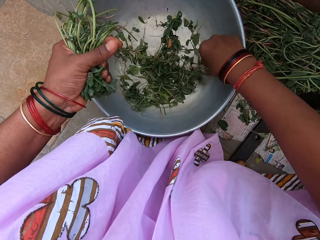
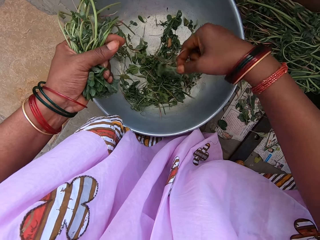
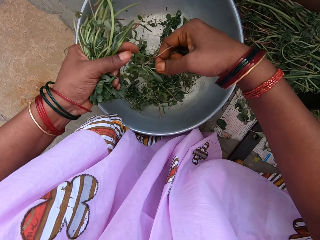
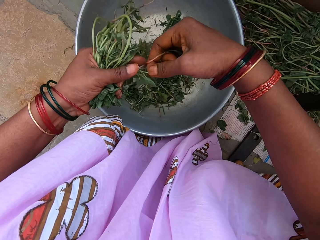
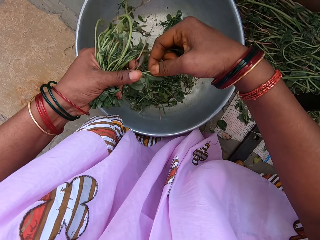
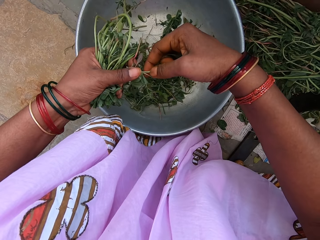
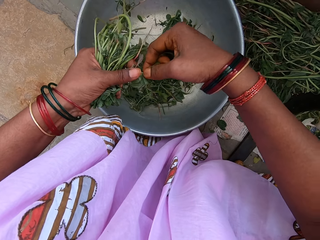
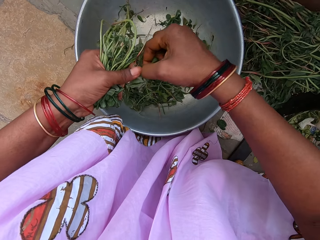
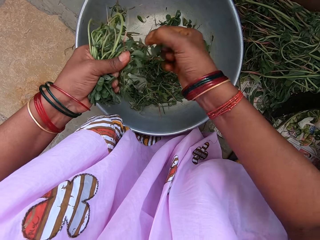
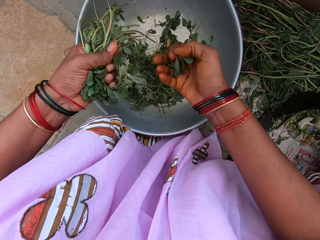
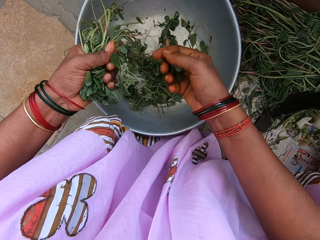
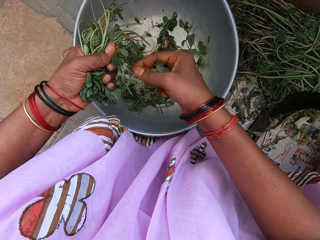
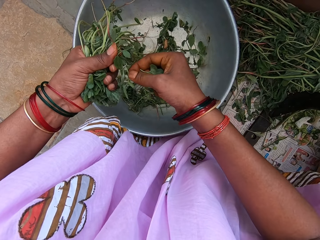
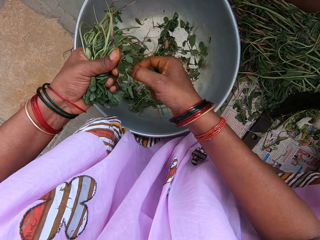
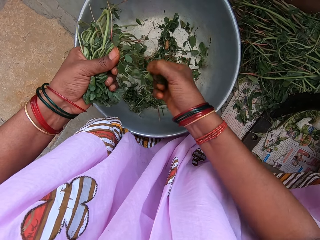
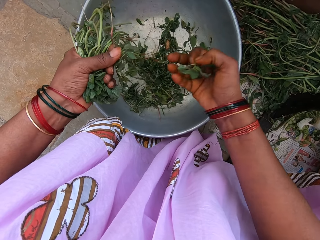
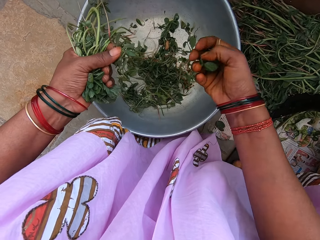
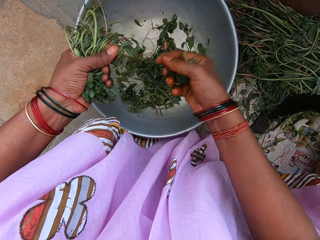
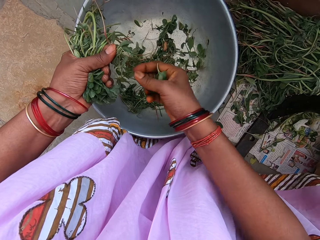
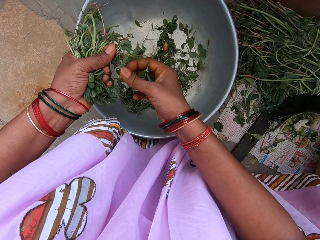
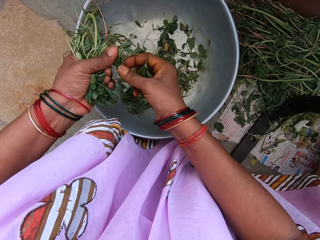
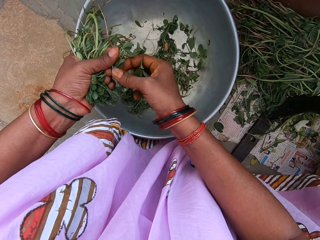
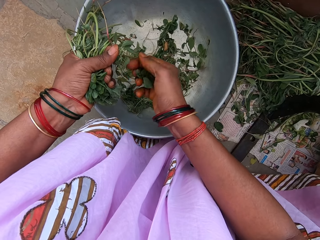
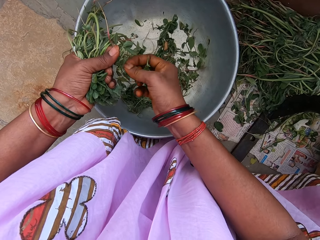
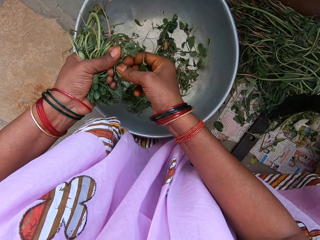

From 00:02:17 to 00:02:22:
The camera wearer takes the vegetable. They put the vegetable in the other hand.

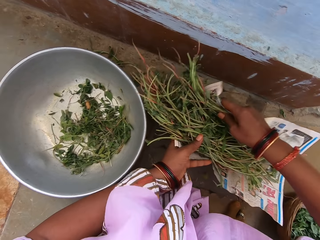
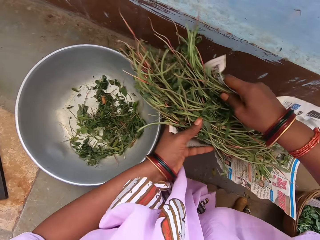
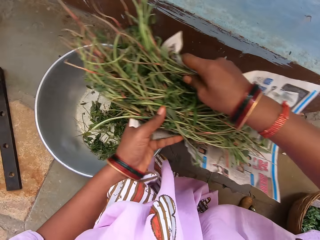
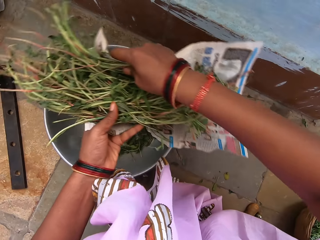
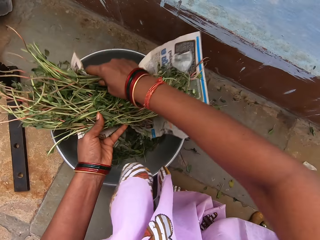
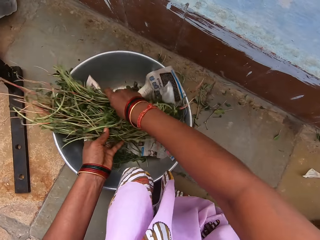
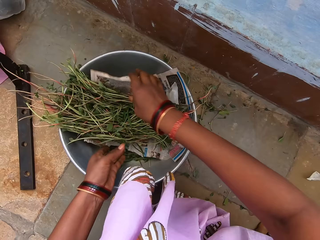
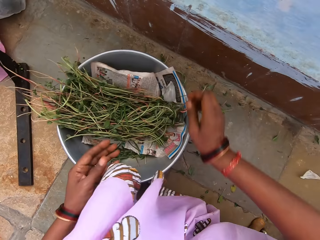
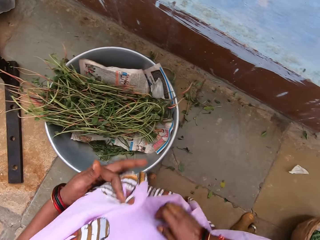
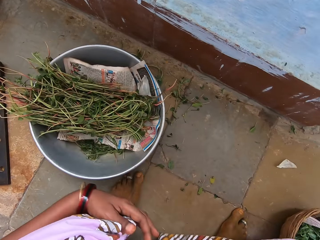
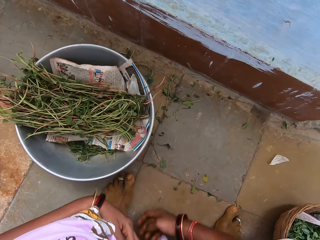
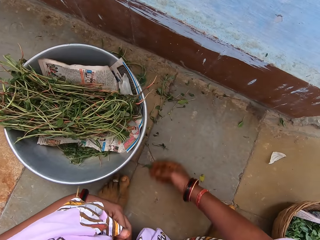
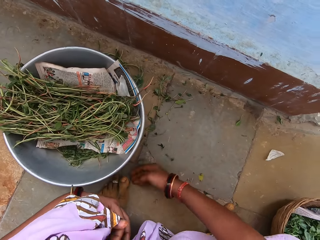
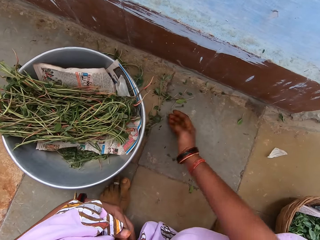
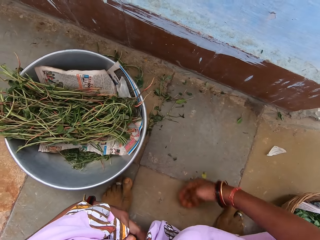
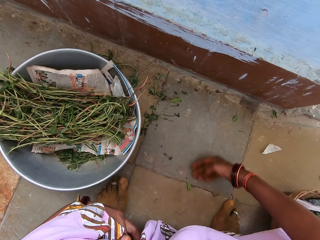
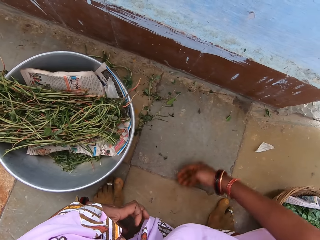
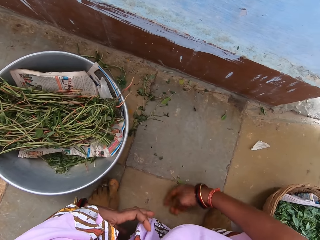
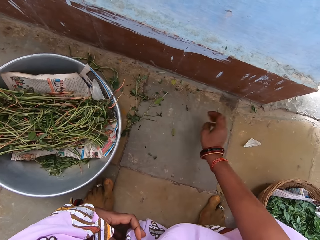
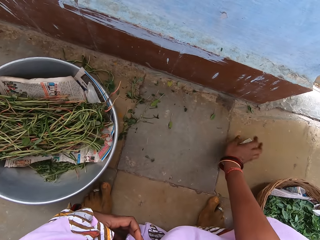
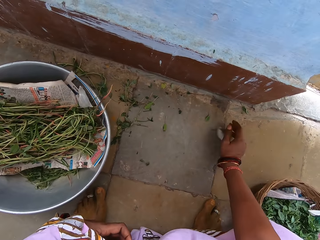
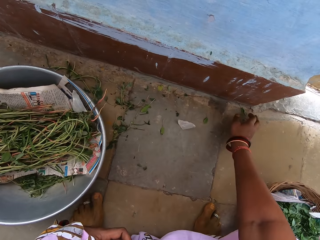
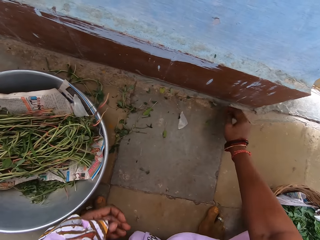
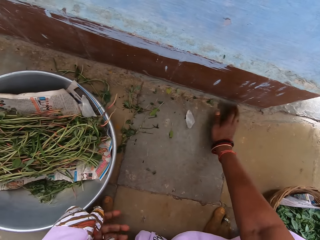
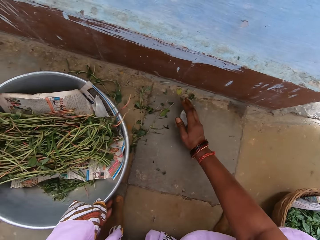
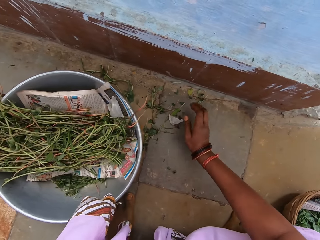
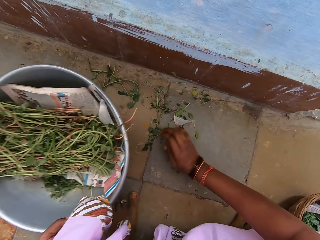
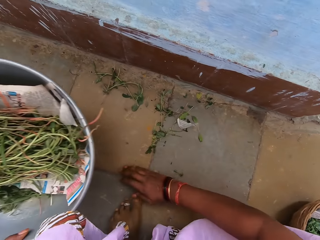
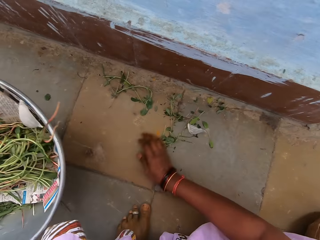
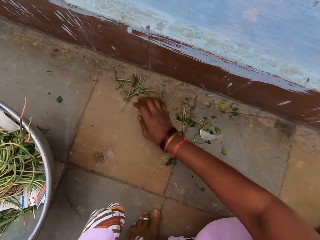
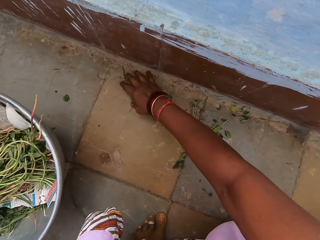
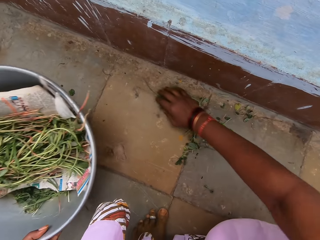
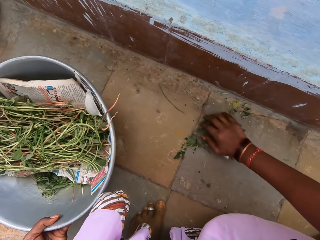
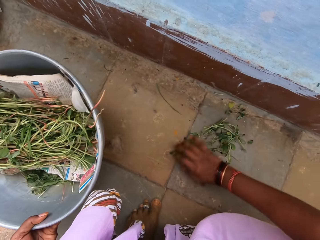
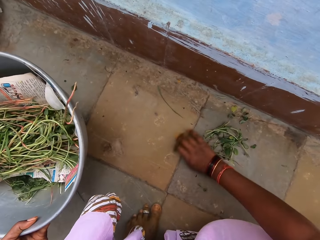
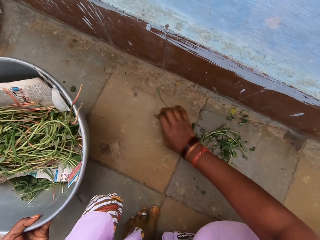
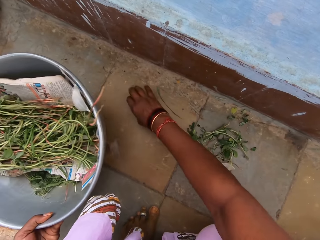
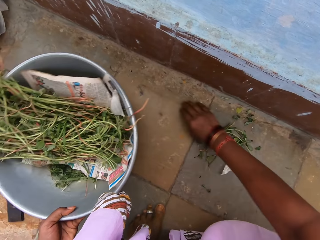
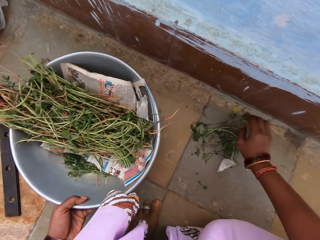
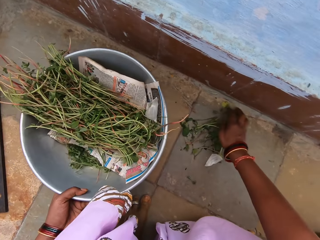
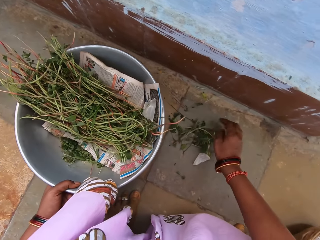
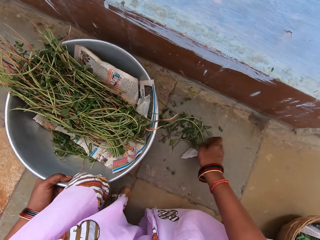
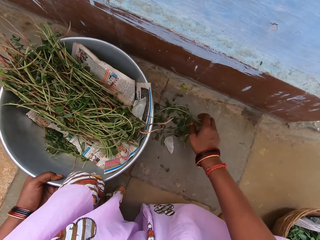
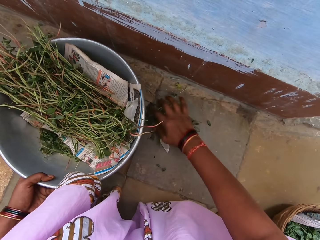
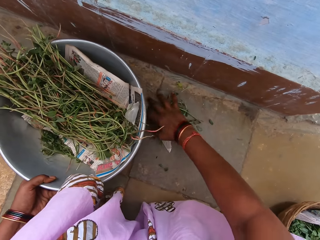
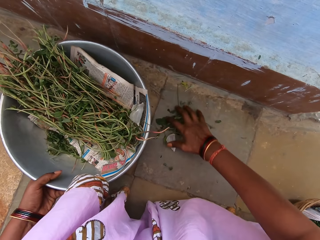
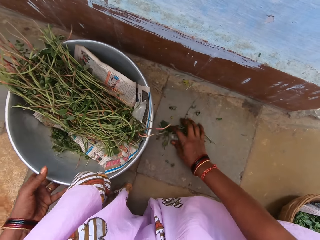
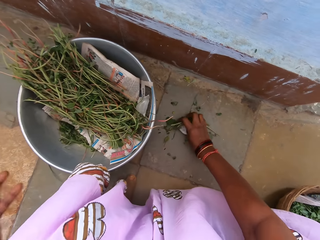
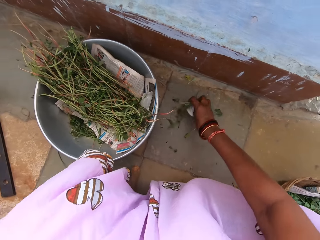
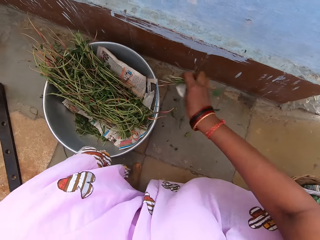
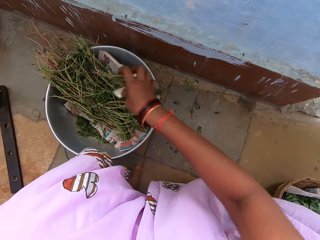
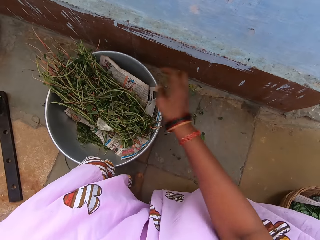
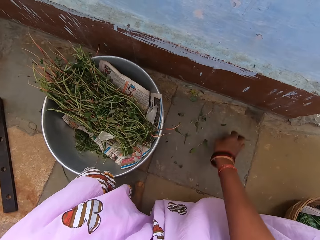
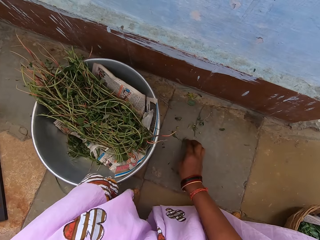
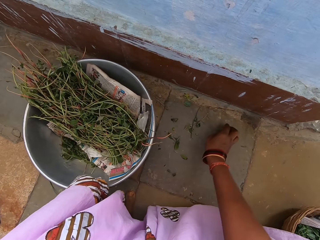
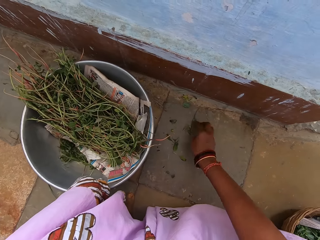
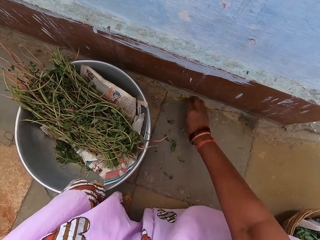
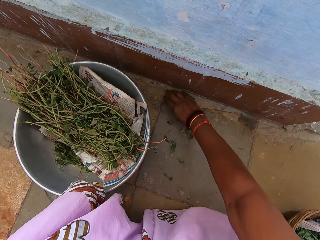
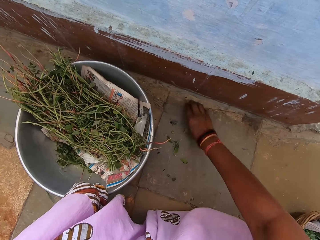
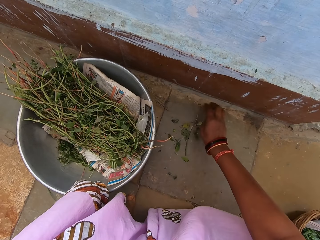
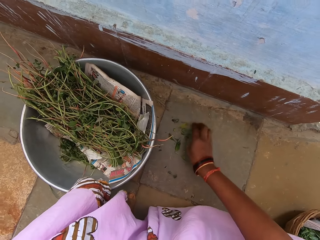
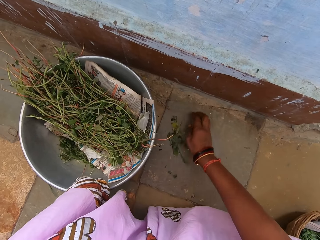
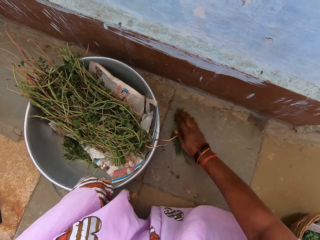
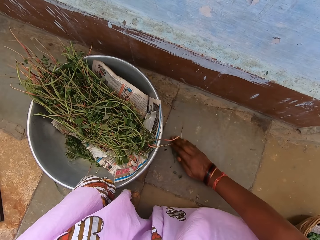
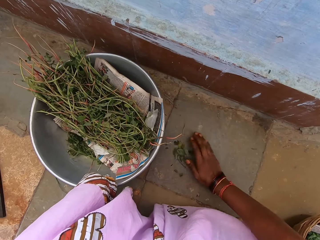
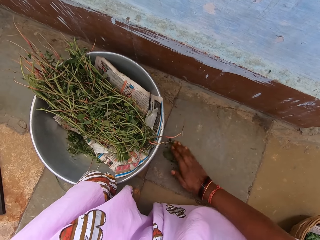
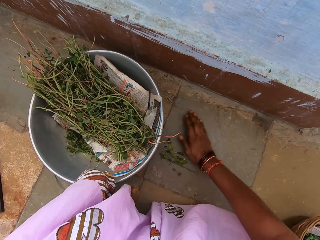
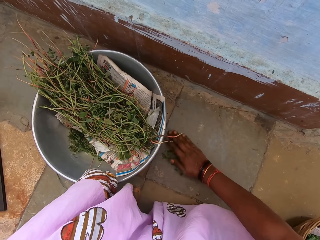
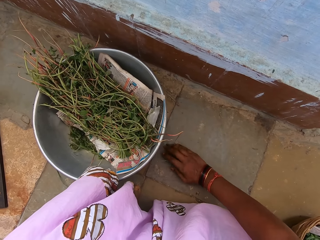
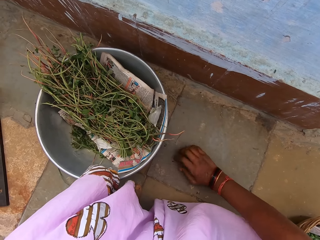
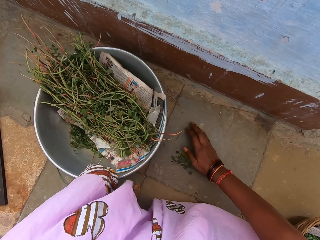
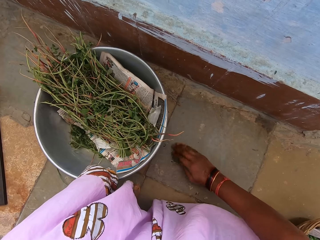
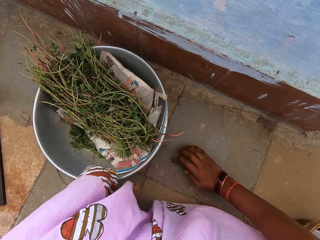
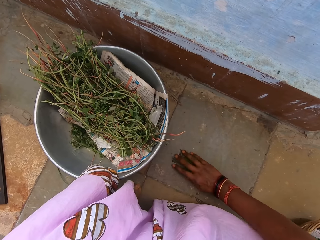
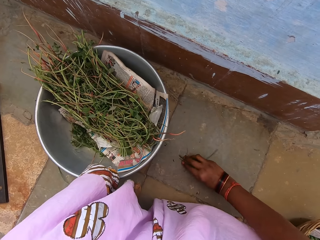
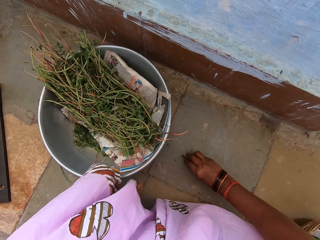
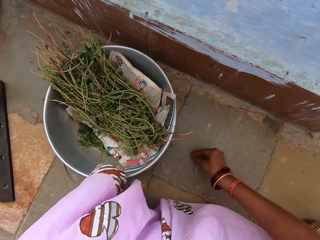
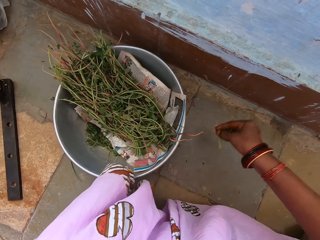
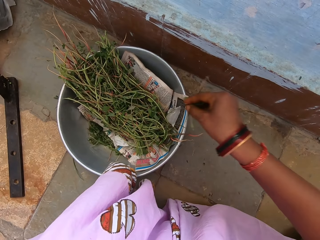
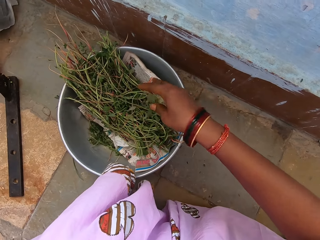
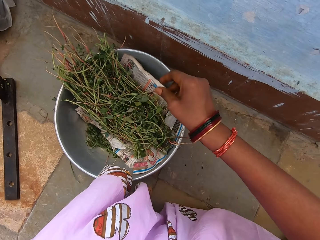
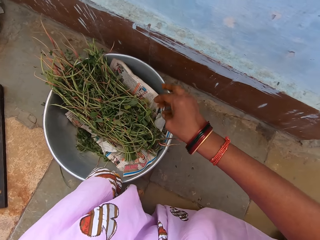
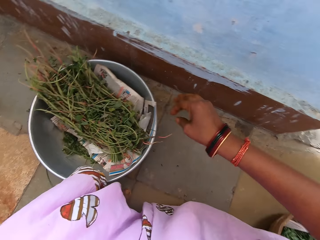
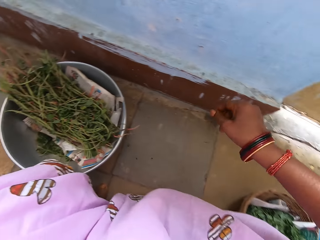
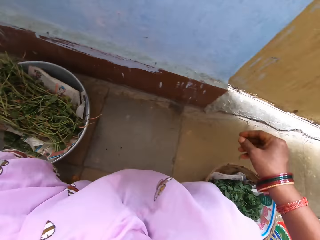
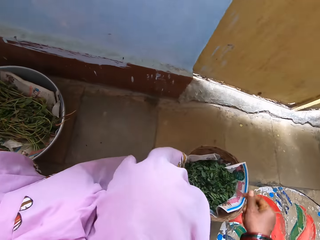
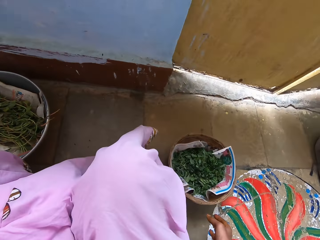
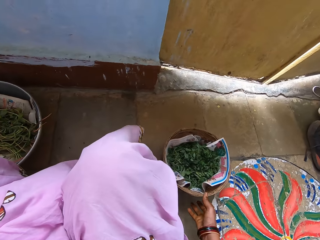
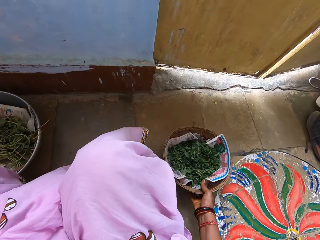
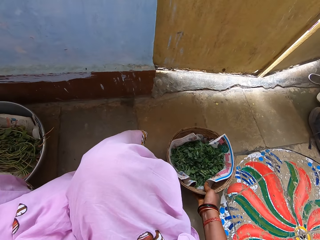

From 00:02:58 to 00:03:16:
The camera wearer places the stems or vegetable sticks in a metallic bowl. He swipes the floor with his right hand. He moves the metallic bowl with his left hand. He swipes the floor with his right hand. He picks up the dirt on the ground and throws the dirt in the metallic bowl. He swipes the floor with his right hand and collects the sticks on the floor. He picks up the dirt on the ground and throws the dirt in the metallic bowl.
